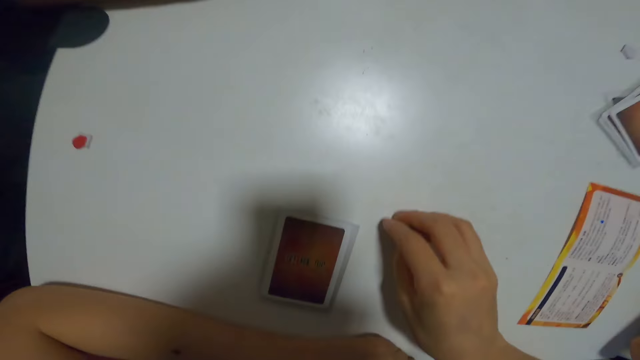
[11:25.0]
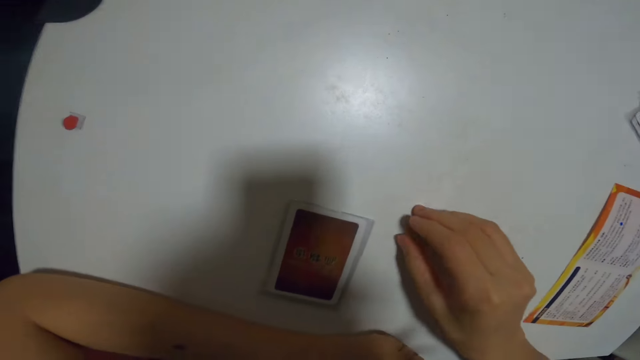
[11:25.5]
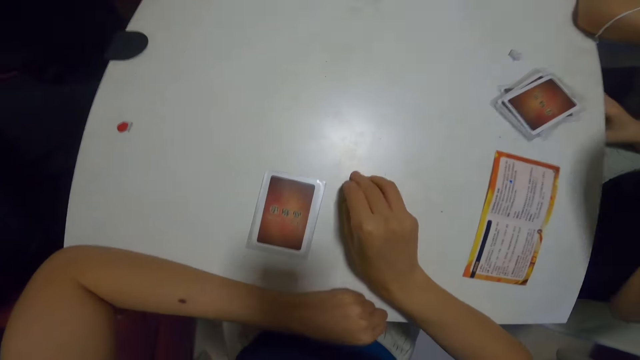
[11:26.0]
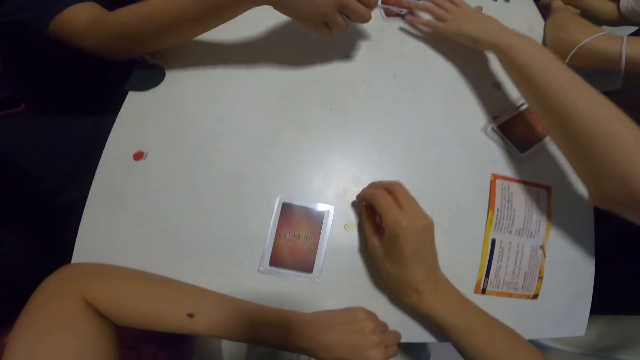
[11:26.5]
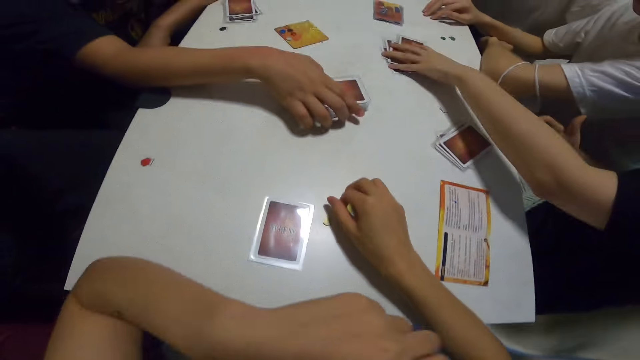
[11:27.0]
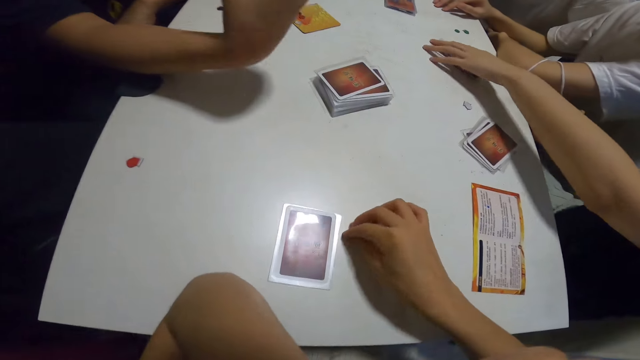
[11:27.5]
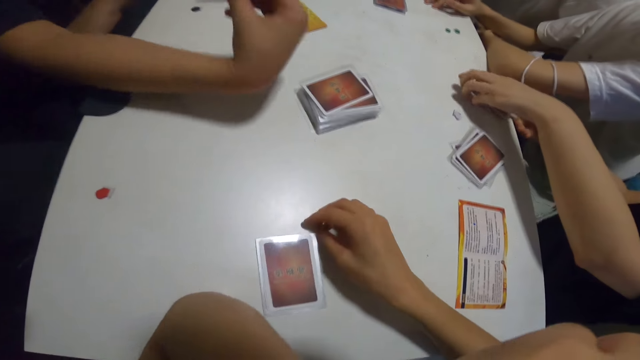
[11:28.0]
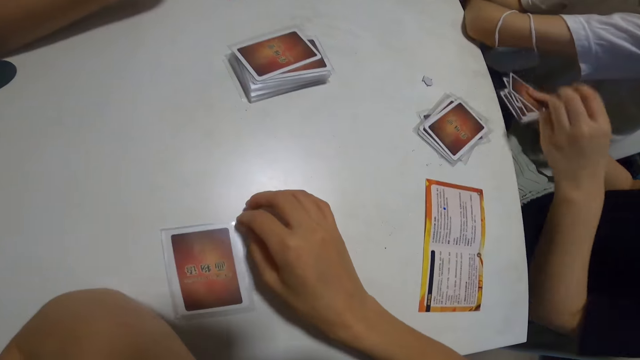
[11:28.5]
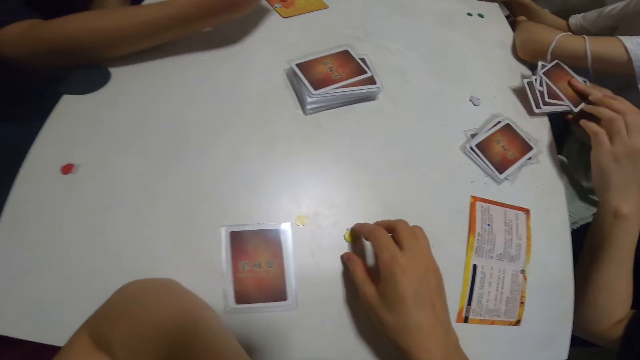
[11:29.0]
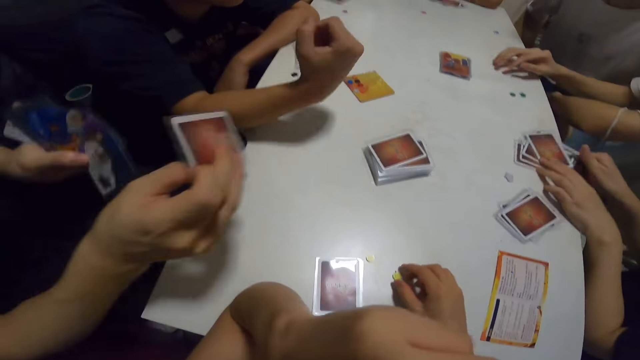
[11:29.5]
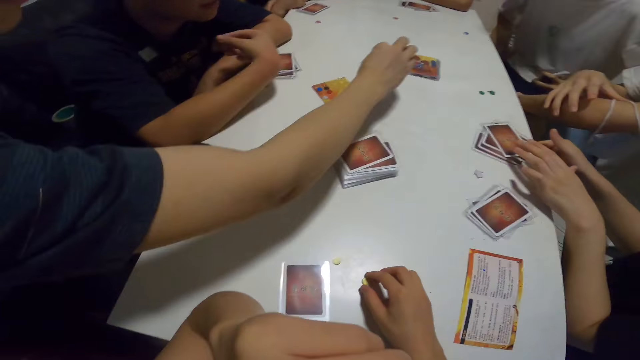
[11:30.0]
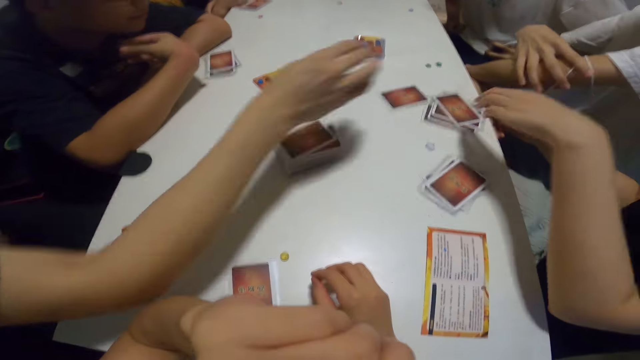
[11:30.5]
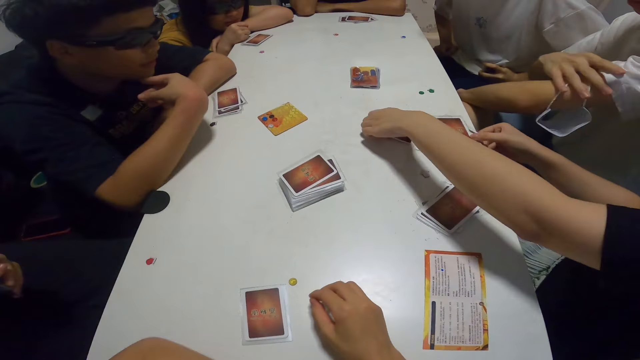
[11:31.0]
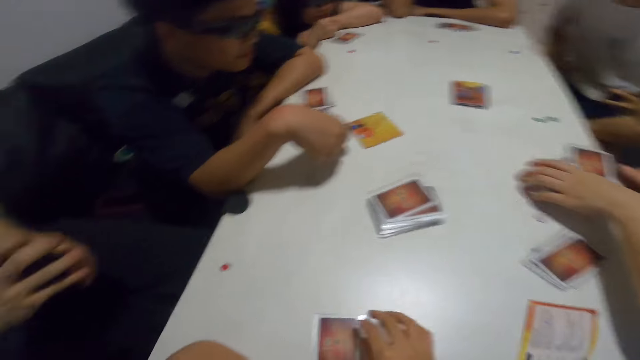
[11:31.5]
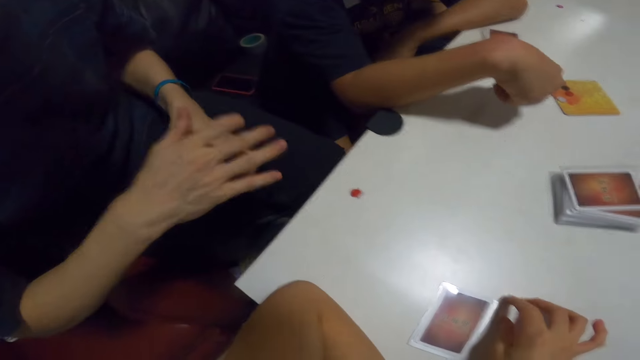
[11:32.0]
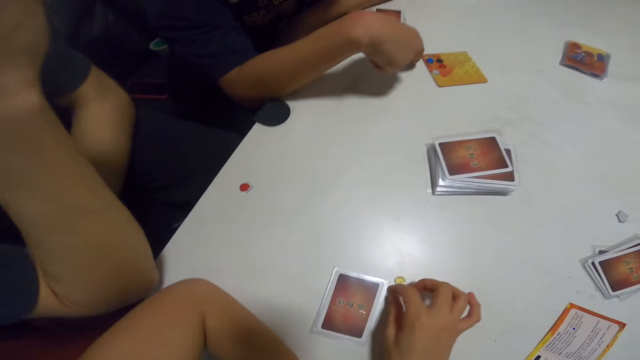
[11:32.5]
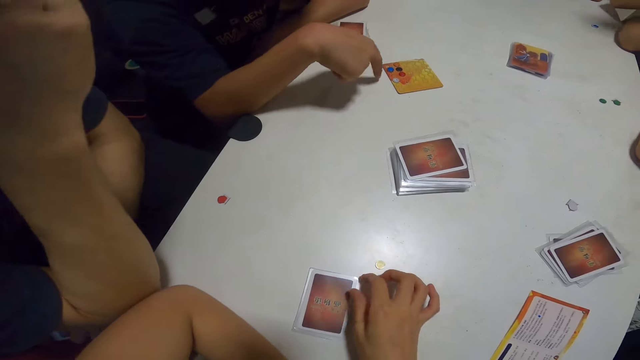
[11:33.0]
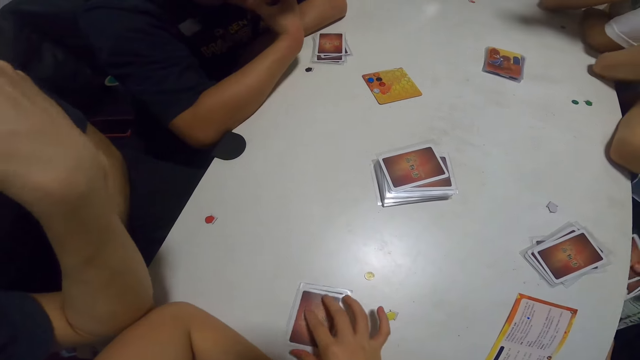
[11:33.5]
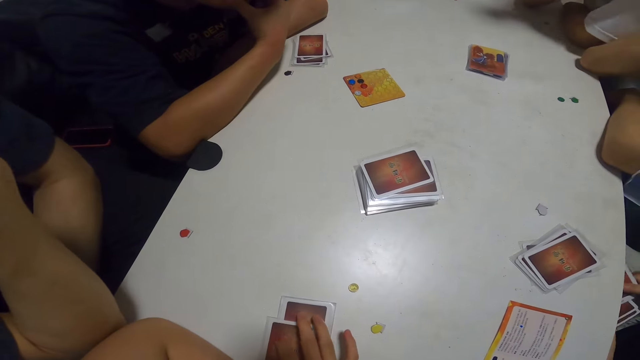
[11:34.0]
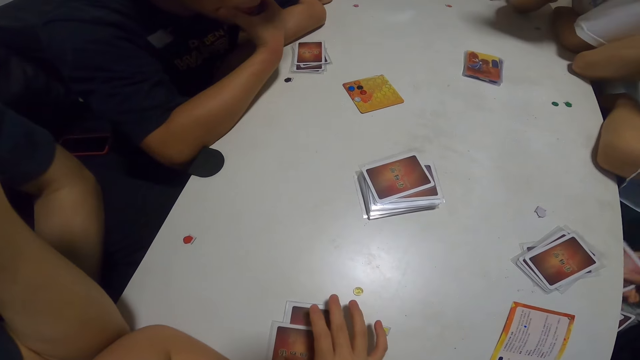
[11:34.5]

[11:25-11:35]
The camera wearer holds something. A man pulls the cards. Another man plays the card.

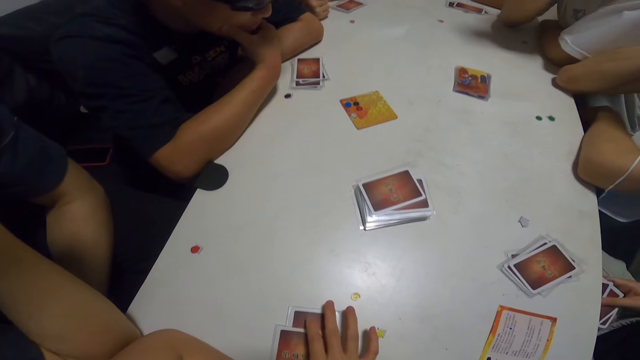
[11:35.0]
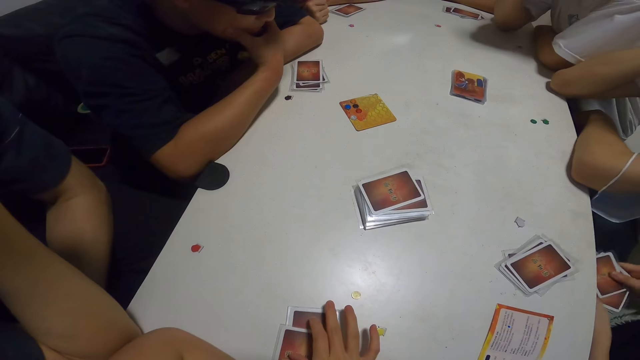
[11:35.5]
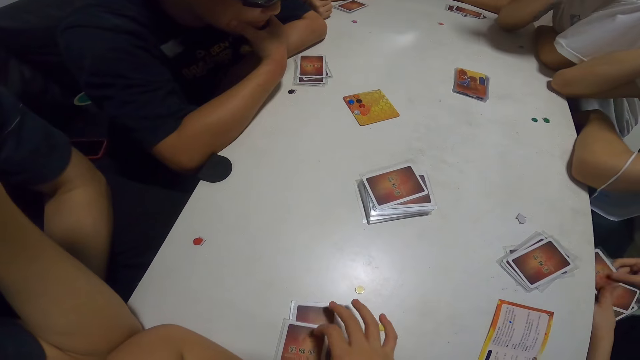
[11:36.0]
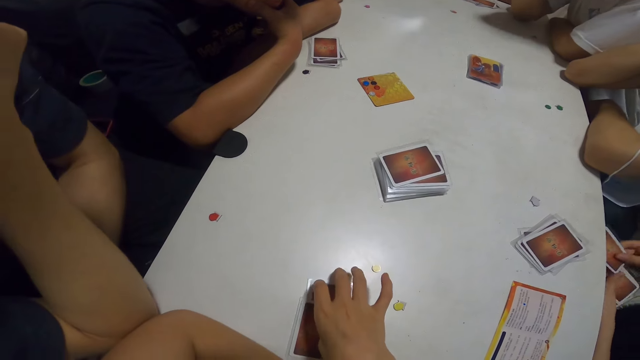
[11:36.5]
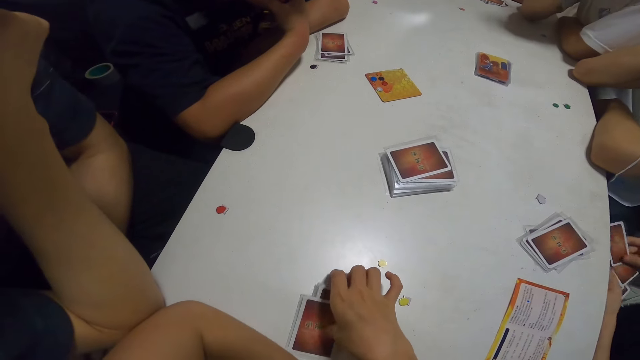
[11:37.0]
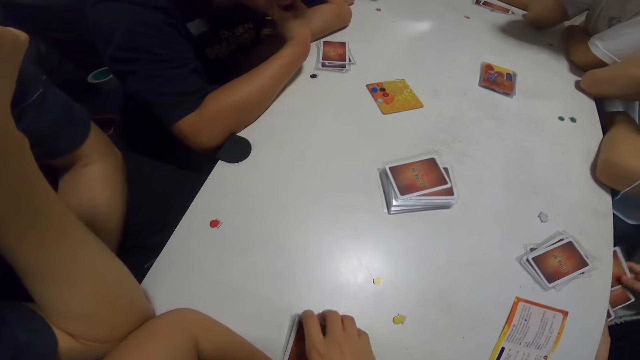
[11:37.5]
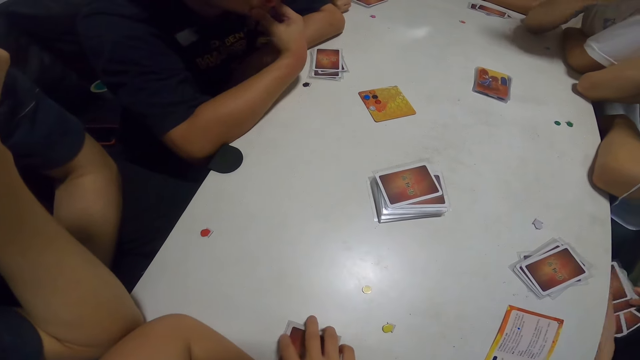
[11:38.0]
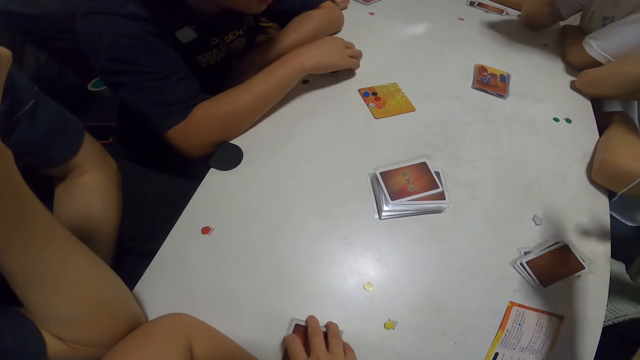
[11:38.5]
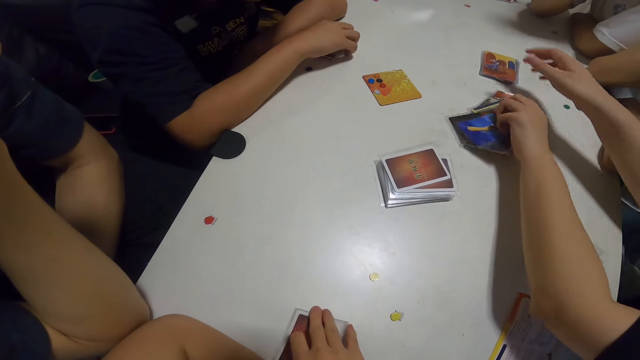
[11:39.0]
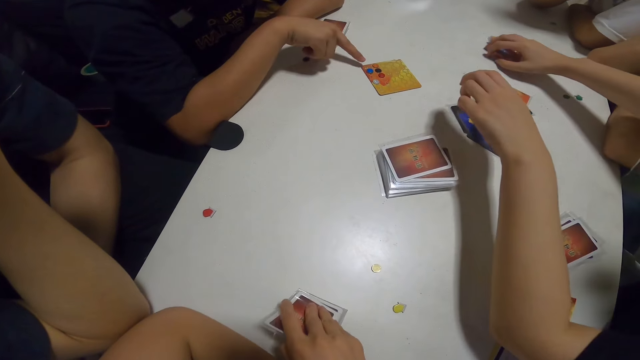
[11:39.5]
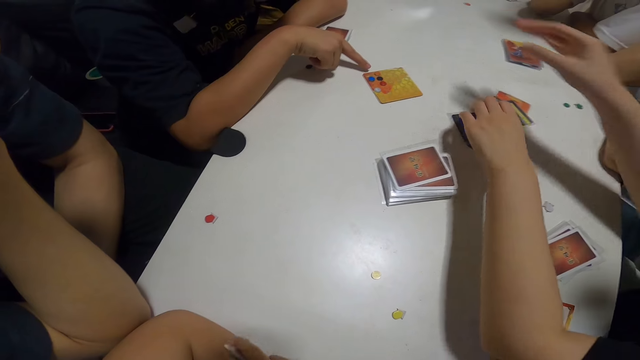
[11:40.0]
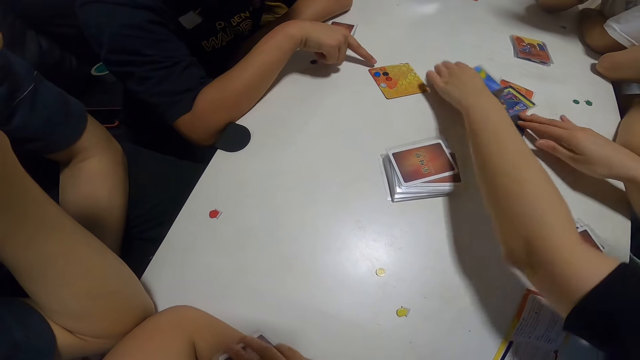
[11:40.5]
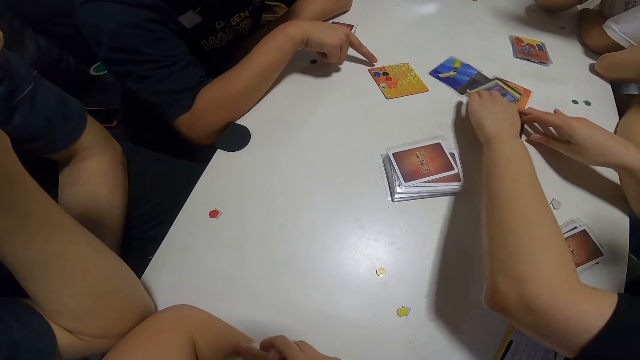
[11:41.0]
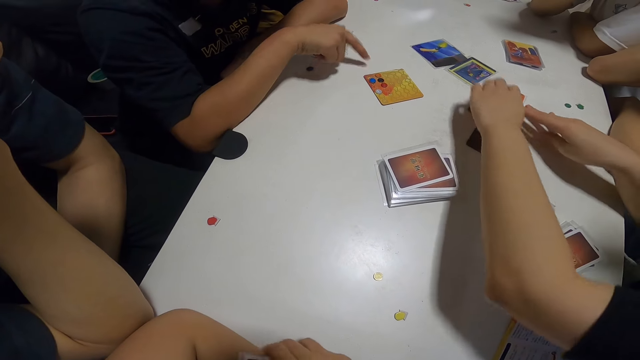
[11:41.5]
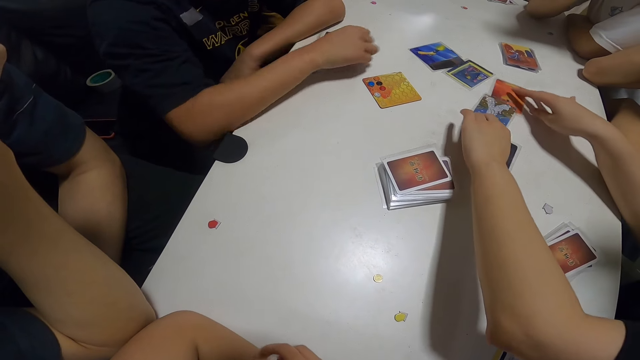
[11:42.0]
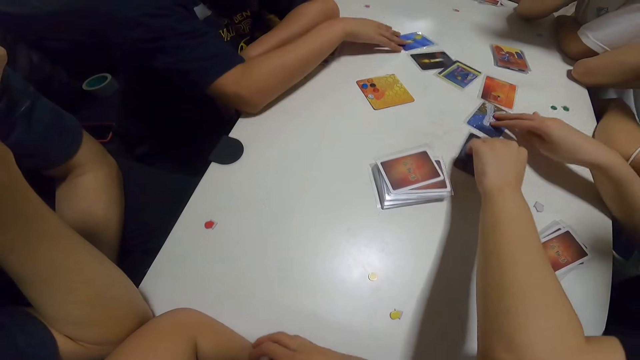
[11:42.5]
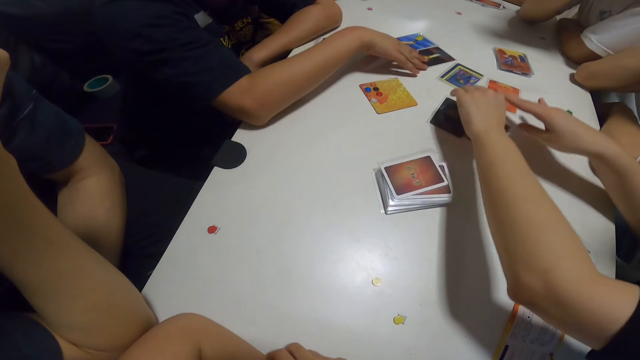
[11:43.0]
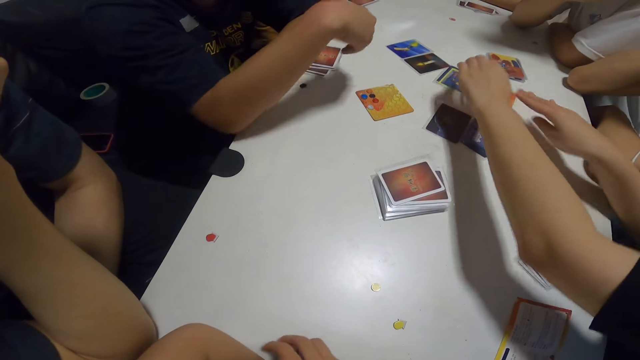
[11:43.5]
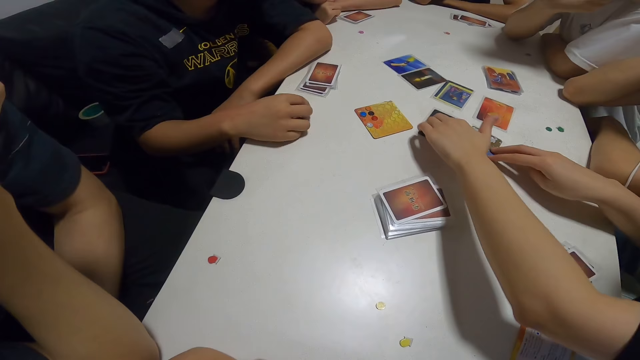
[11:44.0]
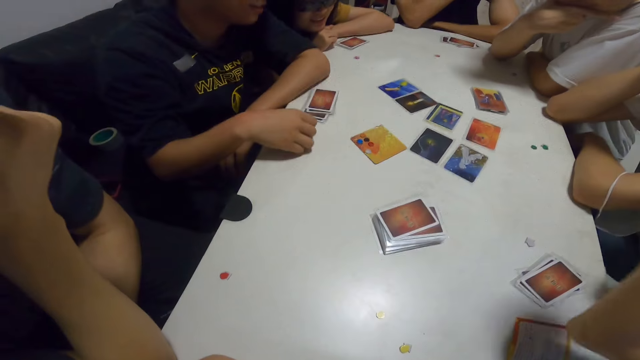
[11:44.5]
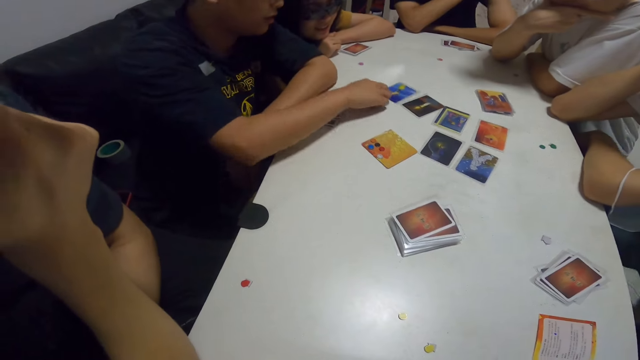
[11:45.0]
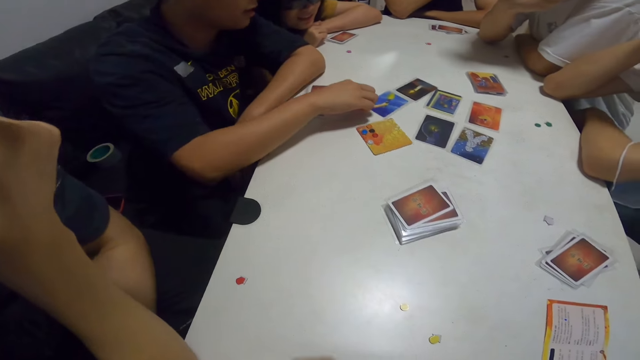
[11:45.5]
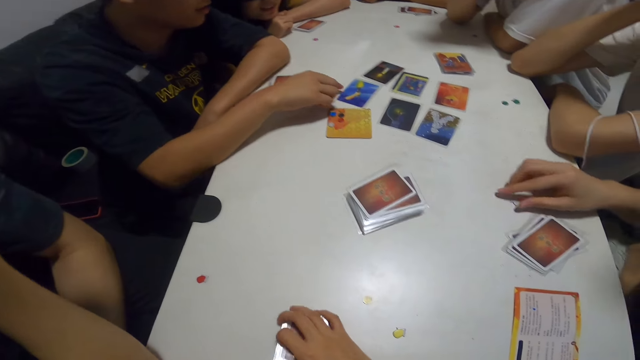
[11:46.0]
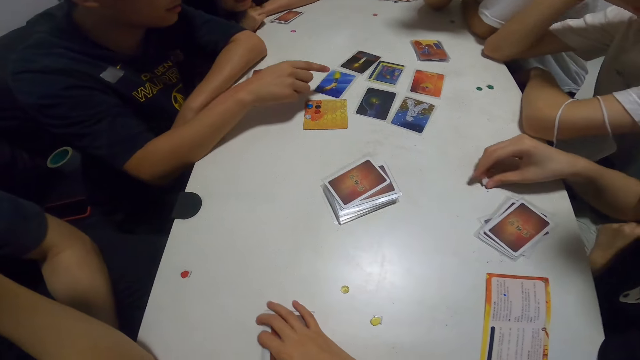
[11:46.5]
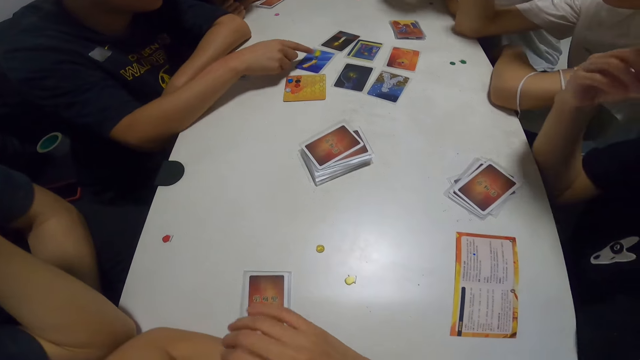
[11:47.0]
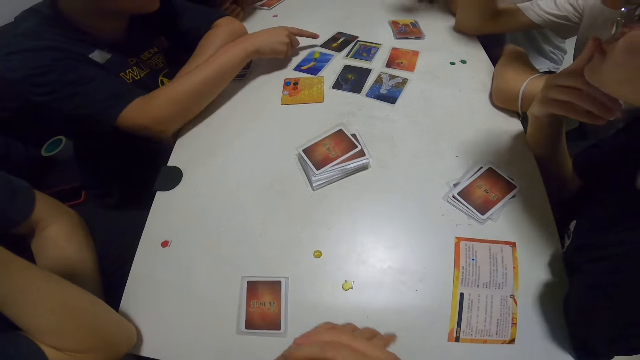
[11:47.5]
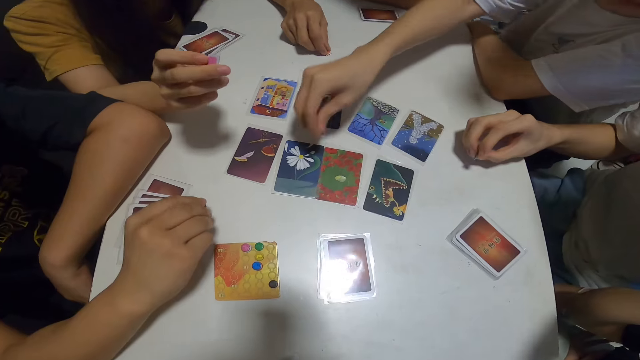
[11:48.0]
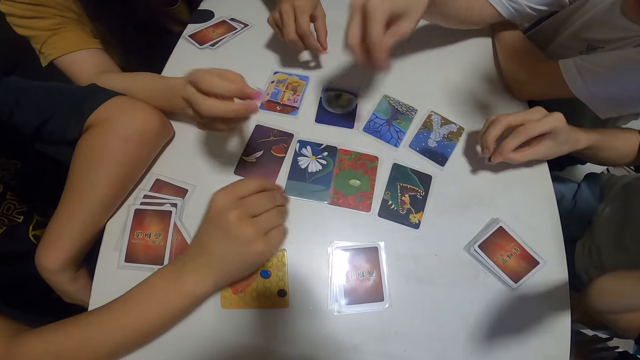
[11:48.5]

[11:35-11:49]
The camera wearer aligns the cards. She picks up her cards from the table. A man puts the cards on the table. The man arranges the cards on the table. The camera wearer drops the cards on the table. Another man points at the cards on the table.
